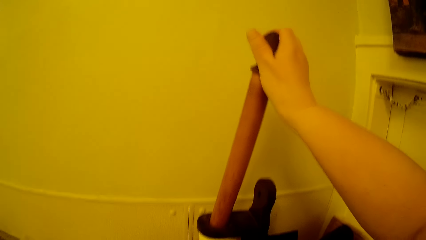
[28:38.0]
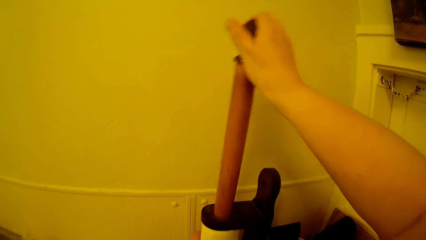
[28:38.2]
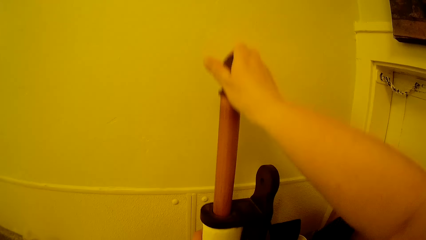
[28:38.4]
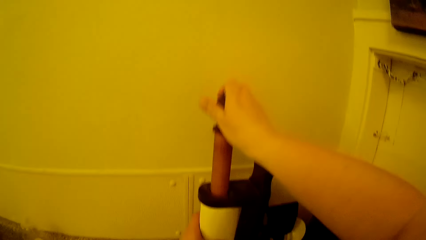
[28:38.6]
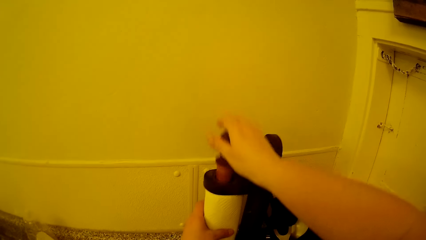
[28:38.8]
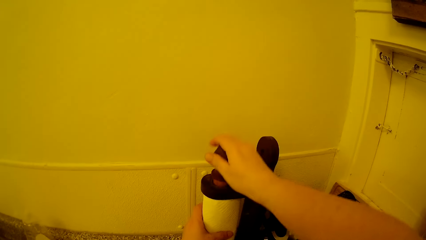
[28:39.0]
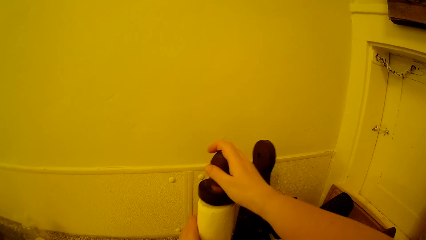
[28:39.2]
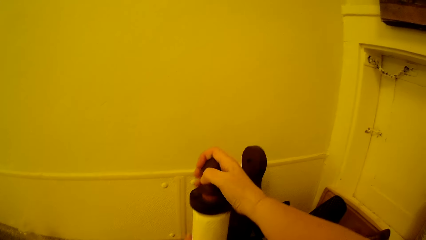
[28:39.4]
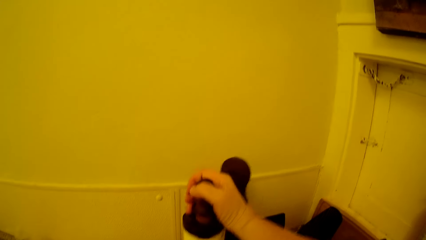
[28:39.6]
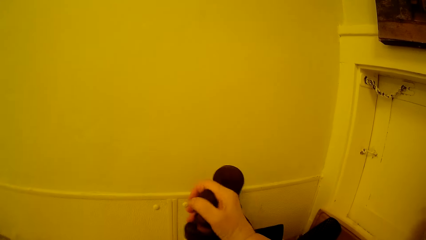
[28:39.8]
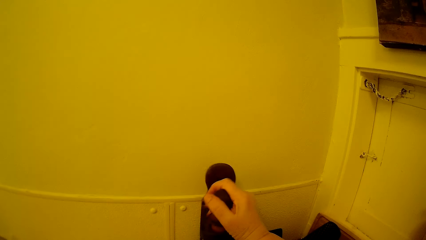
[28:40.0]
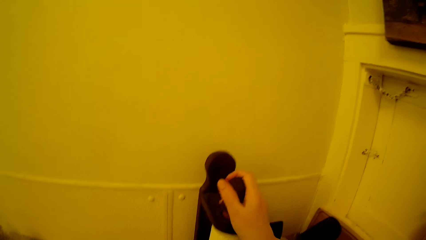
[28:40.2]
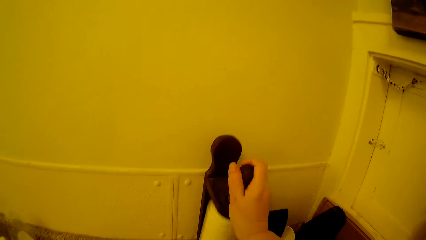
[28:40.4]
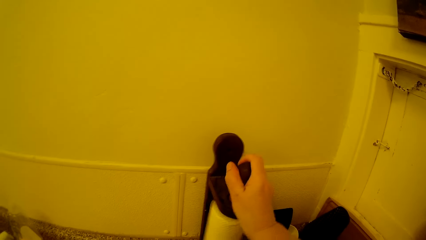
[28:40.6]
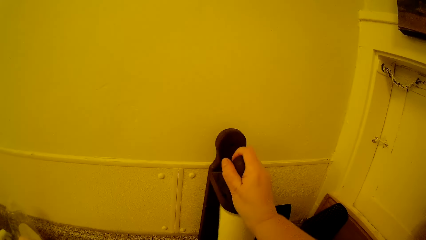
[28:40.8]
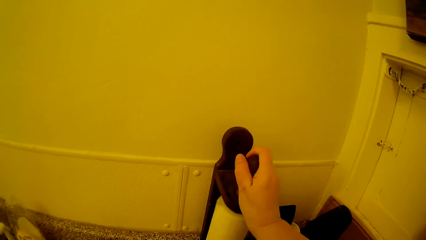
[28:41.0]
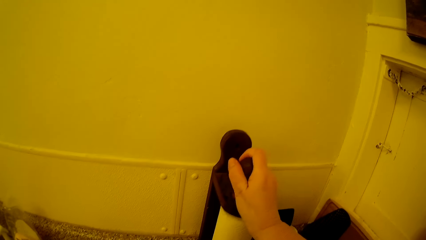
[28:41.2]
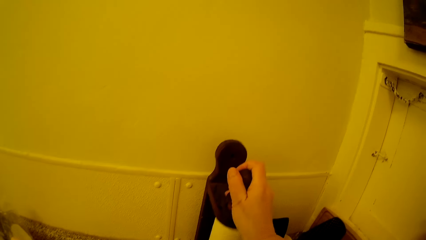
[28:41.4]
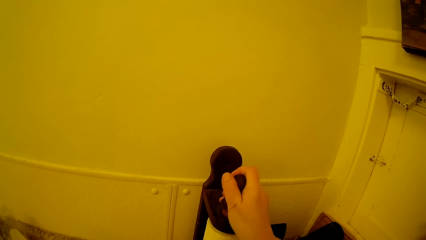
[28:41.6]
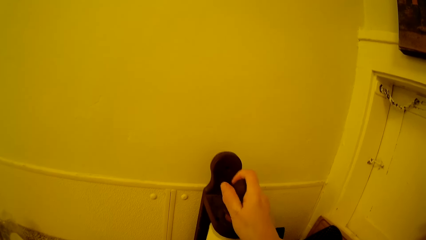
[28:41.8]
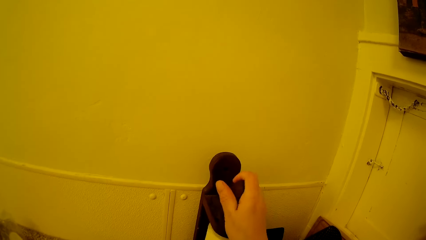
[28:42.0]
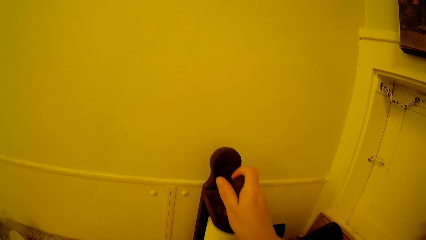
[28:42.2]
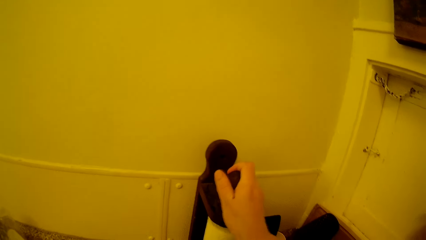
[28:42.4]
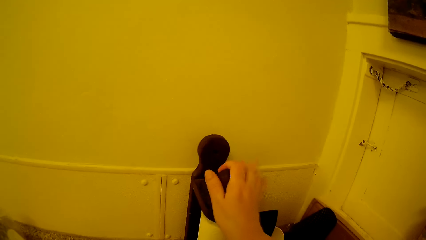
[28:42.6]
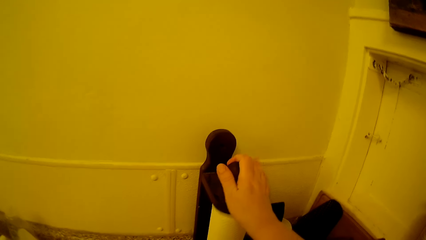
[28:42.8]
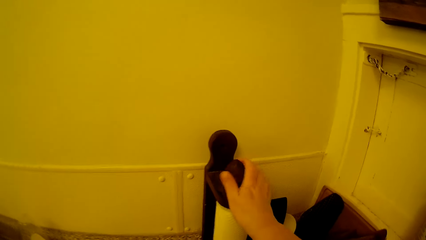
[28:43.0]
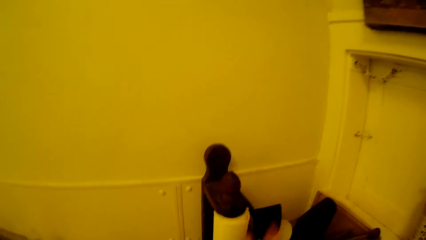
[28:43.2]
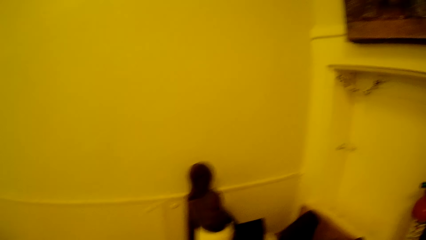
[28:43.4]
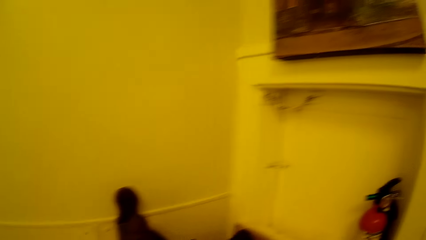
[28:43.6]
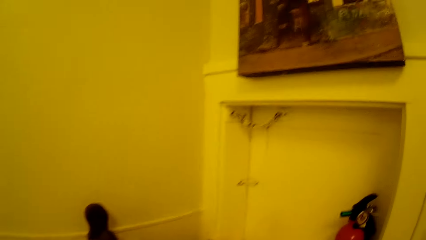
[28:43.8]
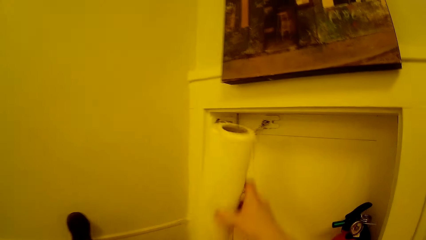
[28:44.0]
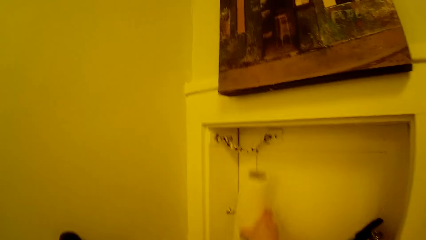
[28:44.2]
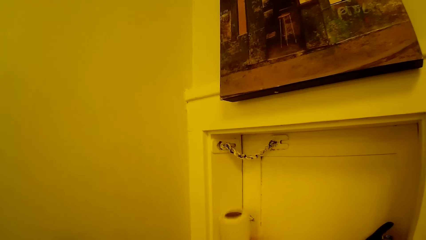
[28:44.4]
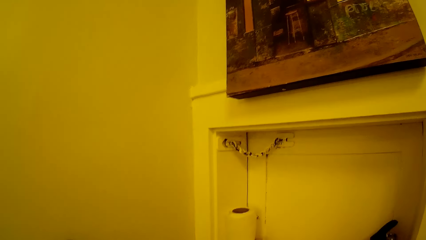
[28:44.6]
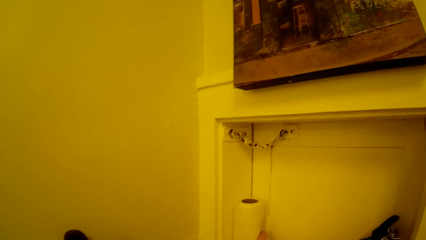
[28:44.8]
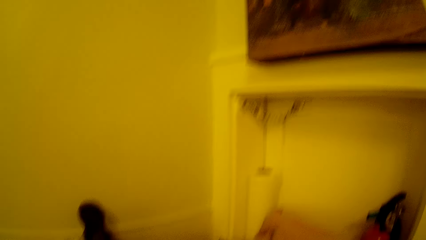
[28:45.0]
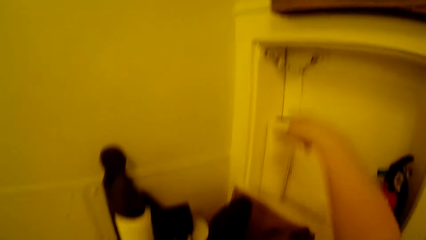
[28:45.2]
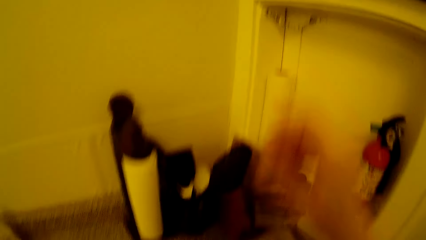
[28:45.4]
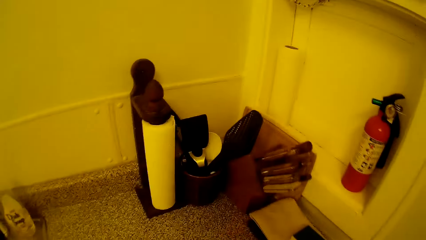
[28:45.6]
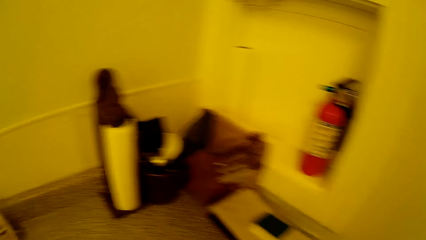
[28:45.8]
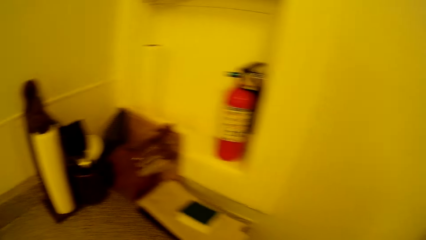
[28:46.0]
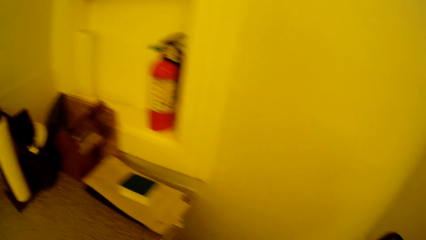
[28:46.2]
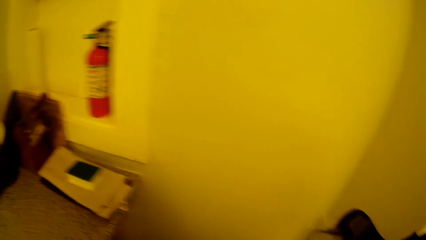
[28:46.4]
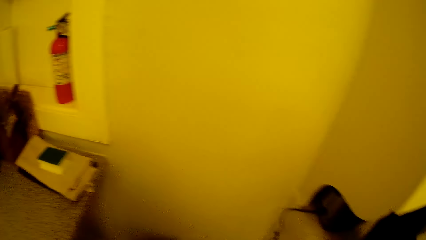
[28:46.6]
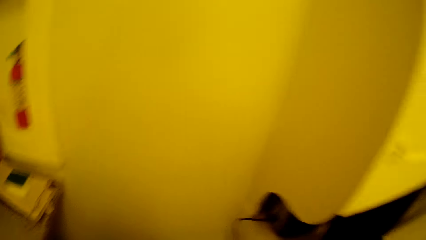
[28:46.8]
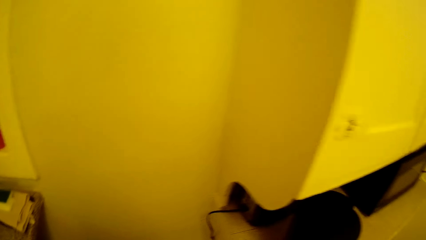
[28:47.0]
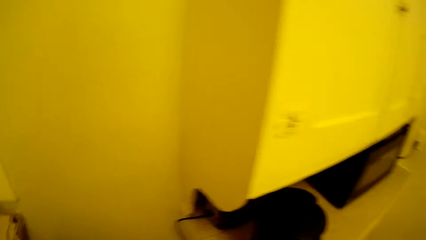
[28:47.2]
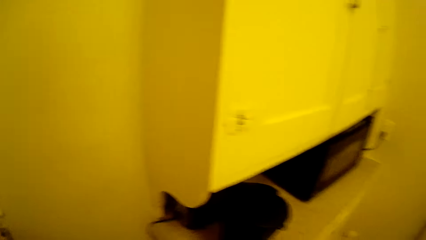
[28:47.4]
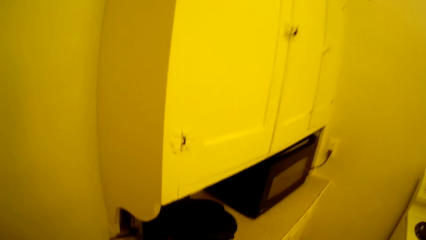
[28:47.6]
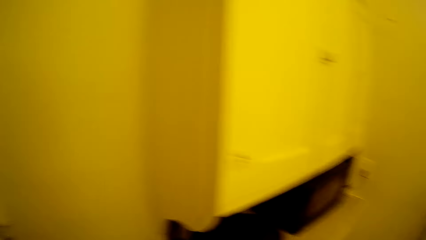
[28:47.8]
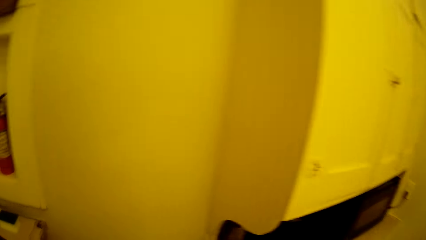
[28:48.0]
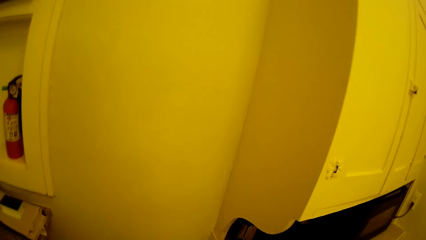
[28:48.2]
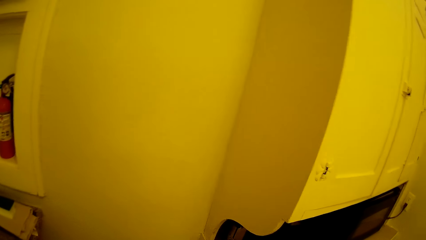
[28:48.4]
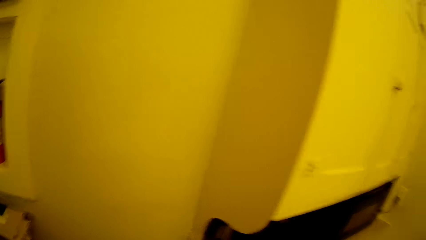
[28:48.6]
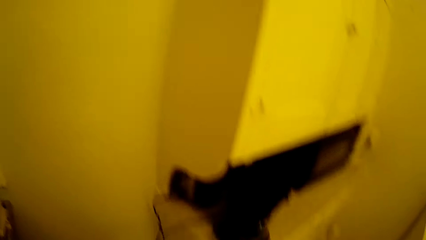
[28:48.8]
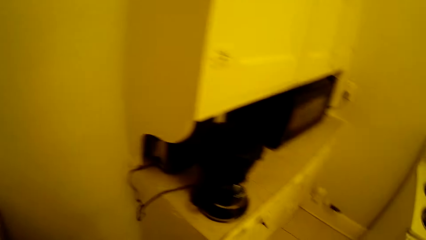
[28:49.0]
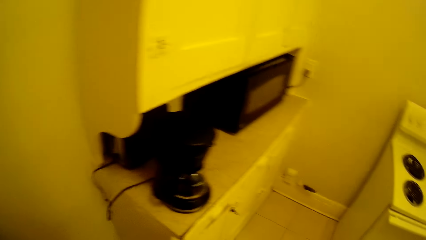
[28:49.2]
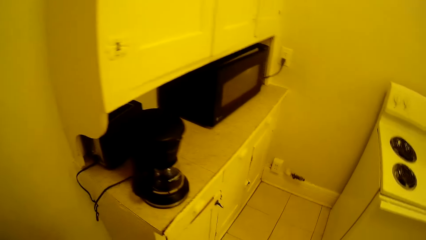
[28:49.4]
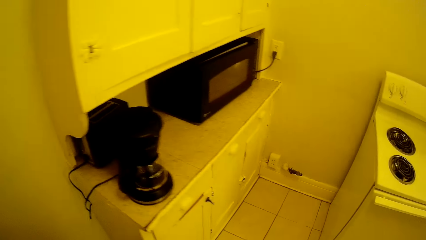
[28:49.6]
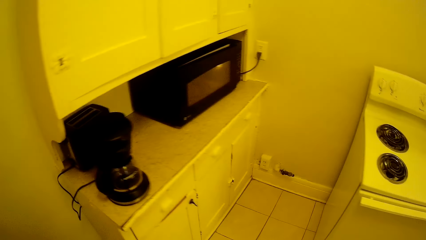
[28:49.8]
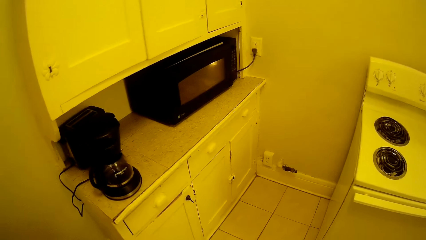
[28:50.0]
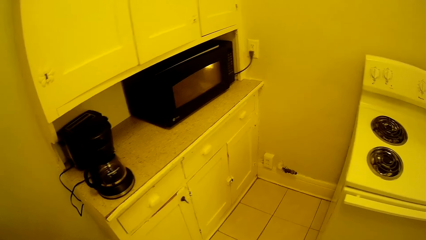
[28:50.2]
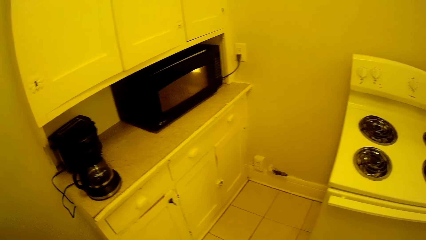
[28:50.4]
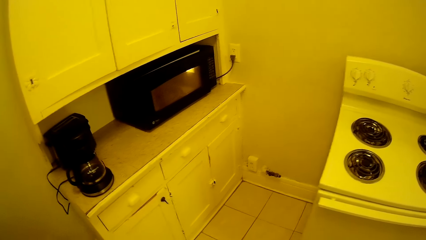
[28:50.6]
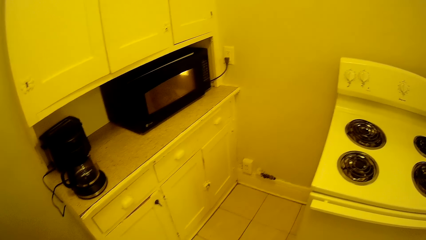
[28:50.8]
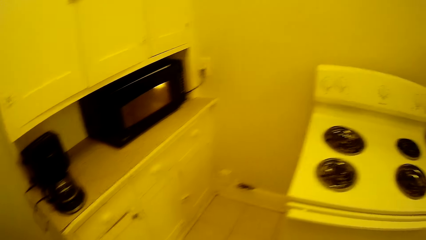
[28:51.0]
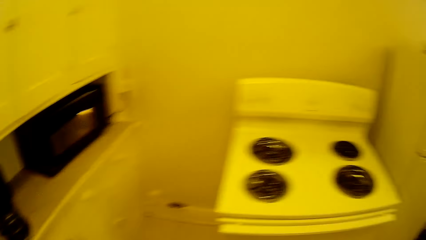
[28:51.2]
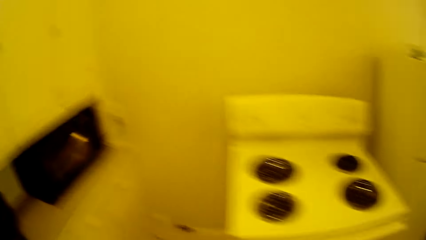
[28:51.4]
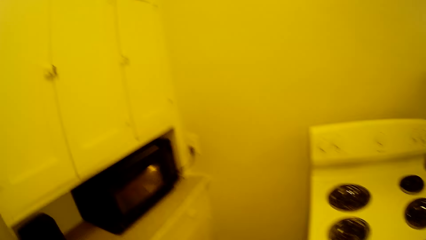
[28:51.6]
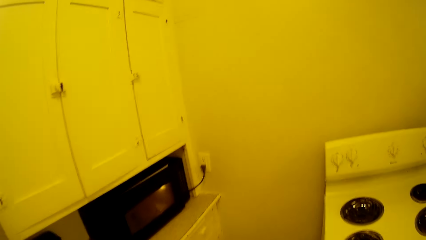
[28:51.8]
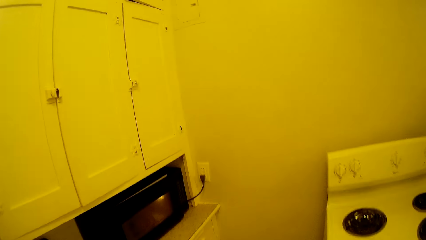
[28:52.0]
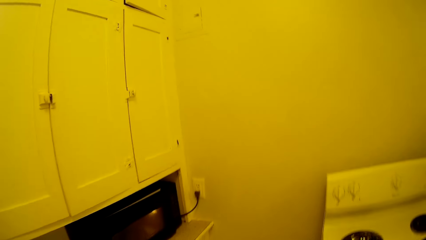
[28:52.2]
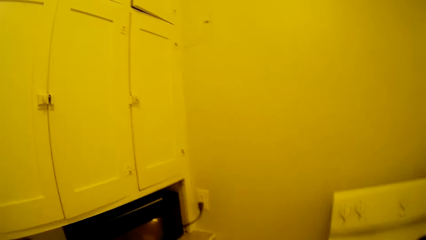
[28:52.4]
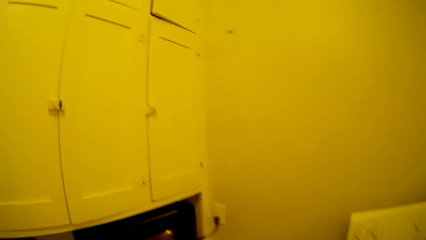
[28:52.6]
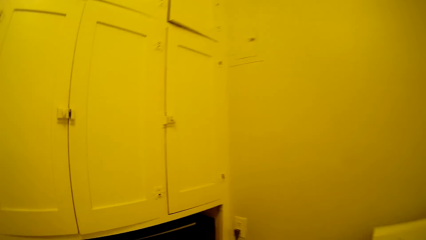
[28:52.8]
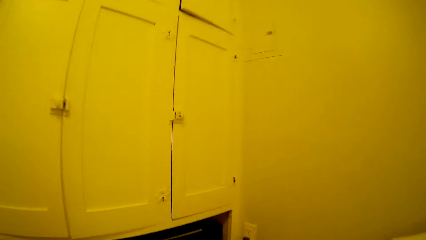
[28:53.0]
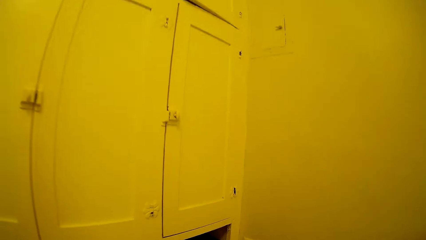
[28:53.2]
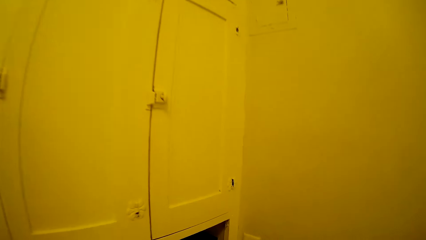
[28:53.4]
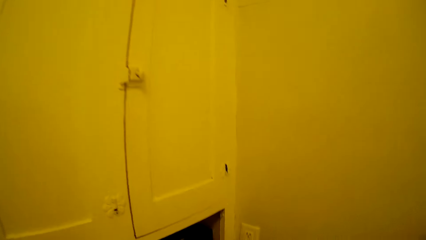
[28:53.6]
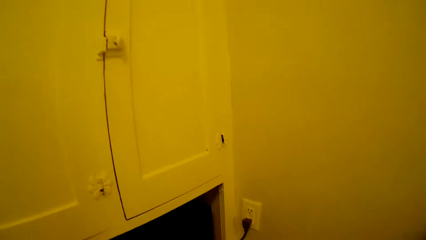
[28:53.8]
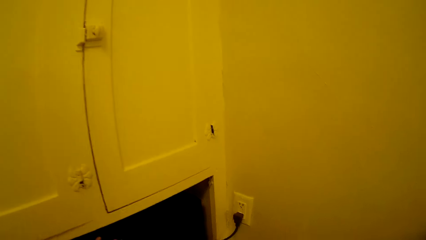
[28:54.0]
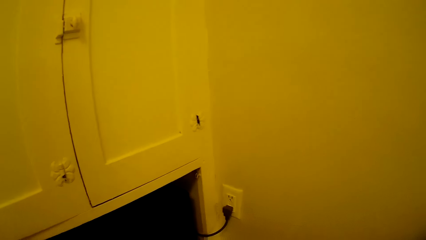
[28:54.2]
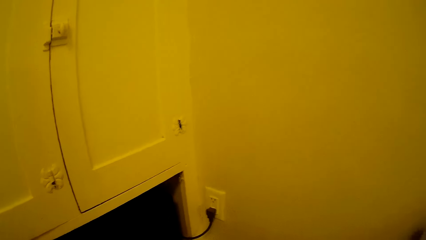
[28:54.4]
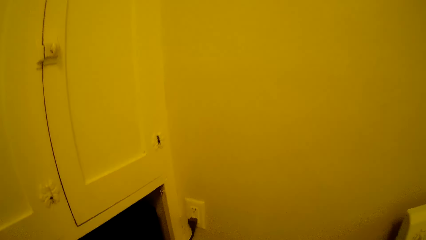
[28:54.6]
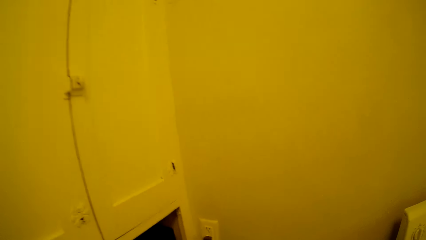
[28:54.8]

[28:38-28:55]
The camera wearer puts a roll paper next to a wall. They look around in the house. They walk around in the house.
